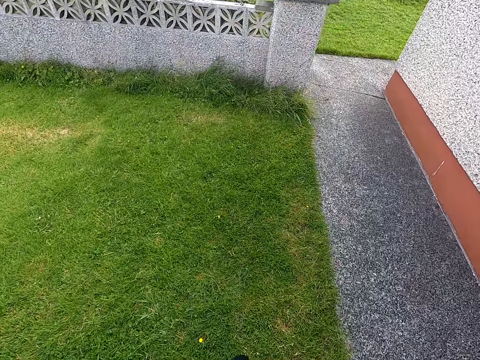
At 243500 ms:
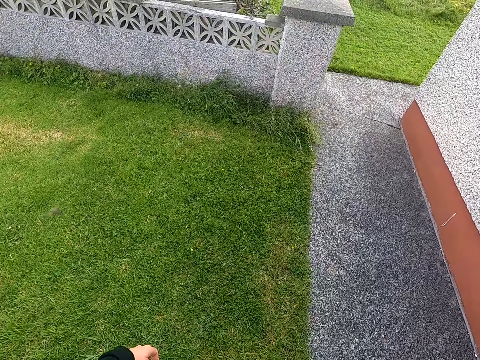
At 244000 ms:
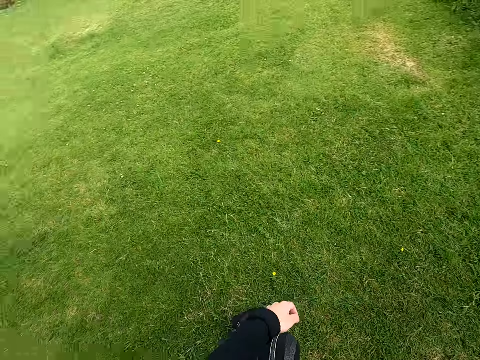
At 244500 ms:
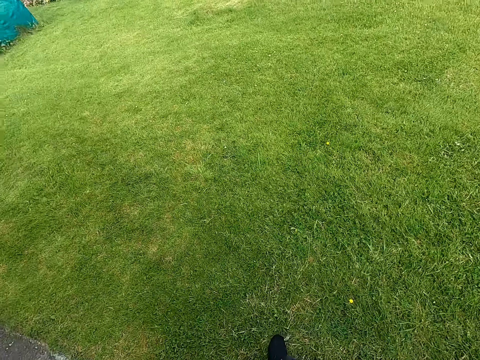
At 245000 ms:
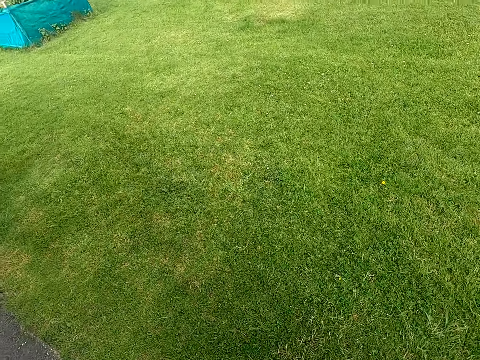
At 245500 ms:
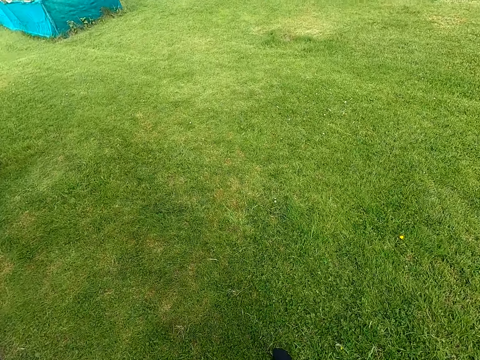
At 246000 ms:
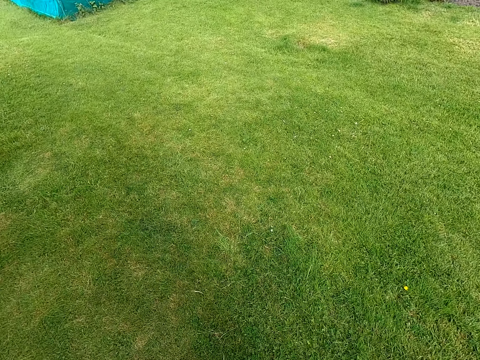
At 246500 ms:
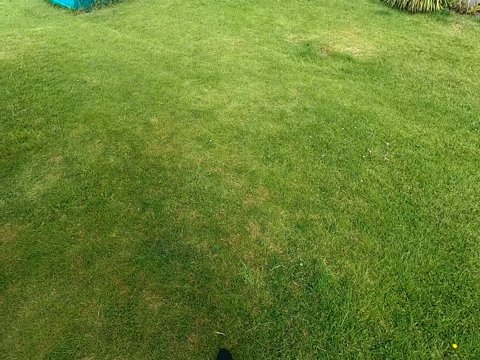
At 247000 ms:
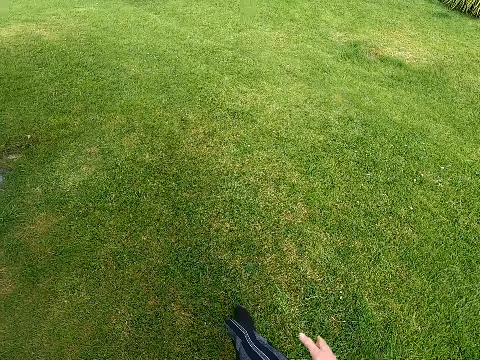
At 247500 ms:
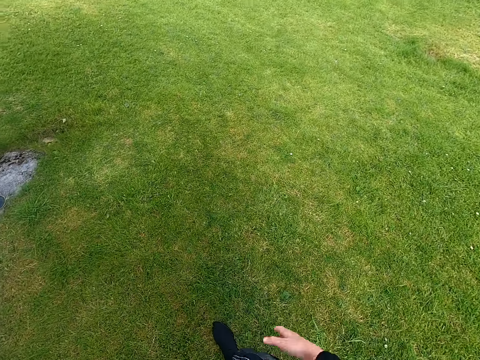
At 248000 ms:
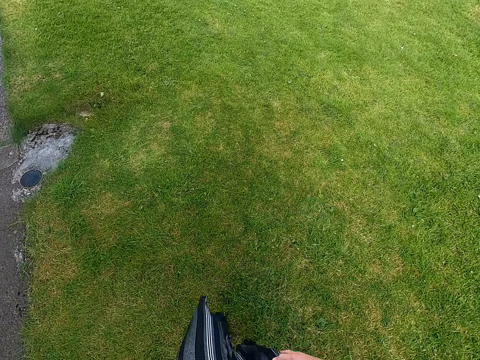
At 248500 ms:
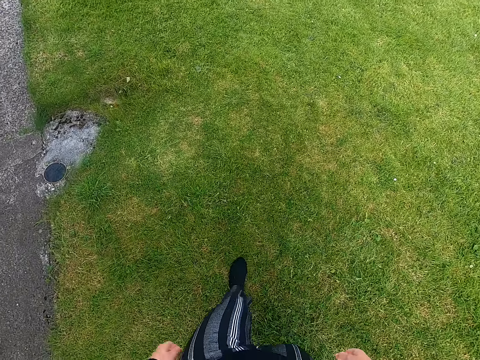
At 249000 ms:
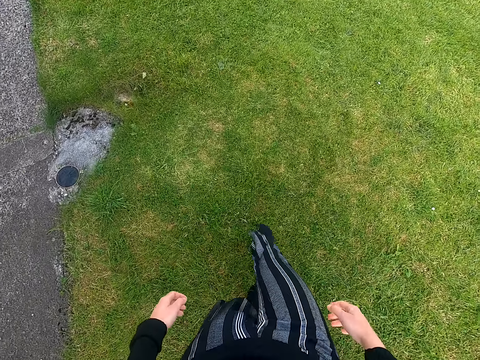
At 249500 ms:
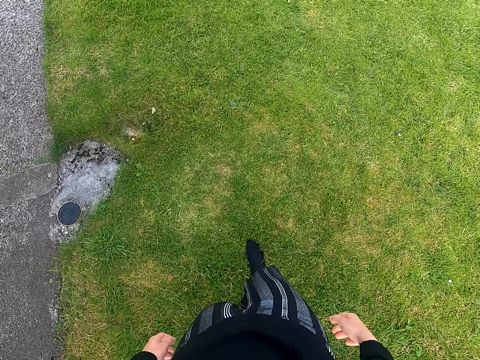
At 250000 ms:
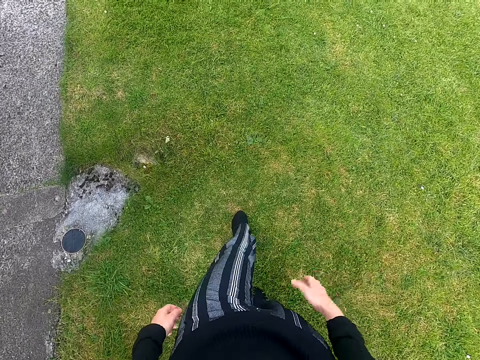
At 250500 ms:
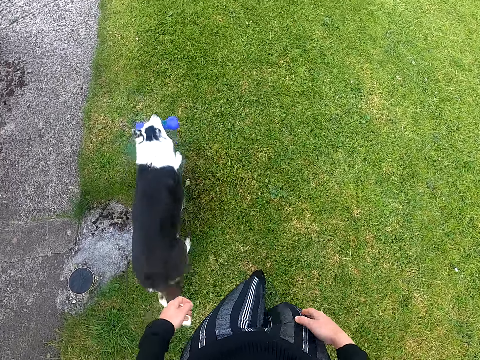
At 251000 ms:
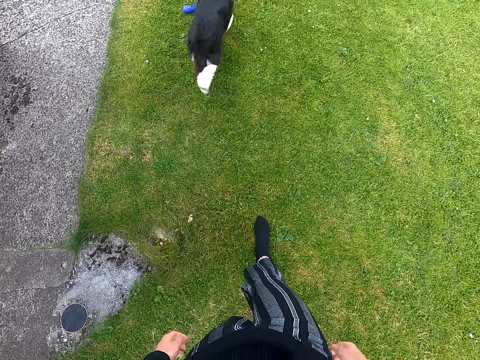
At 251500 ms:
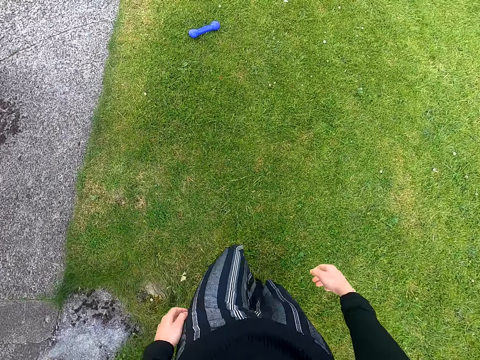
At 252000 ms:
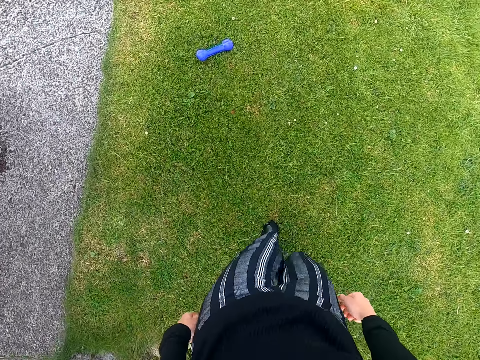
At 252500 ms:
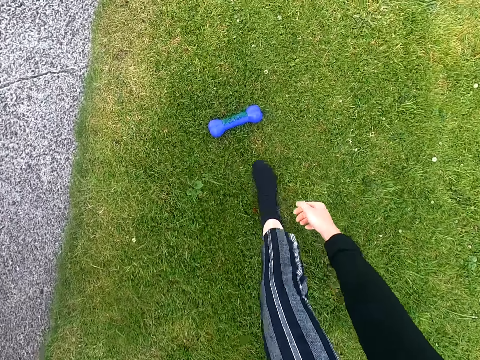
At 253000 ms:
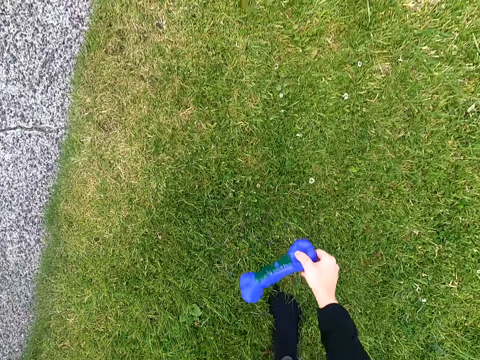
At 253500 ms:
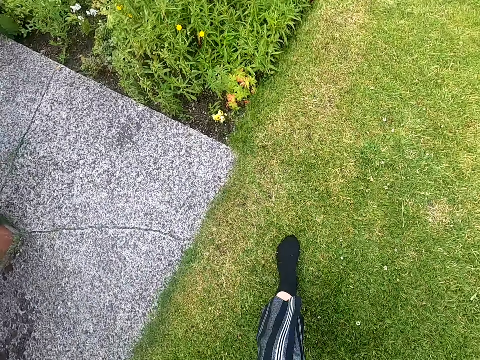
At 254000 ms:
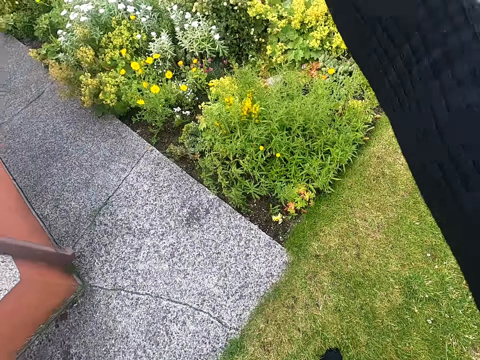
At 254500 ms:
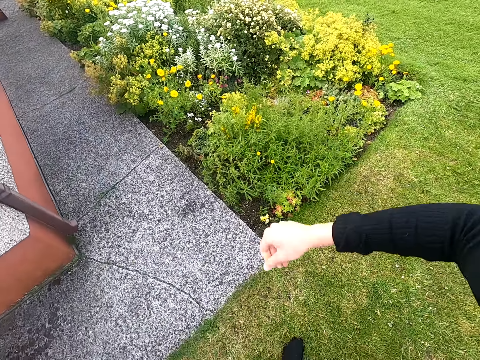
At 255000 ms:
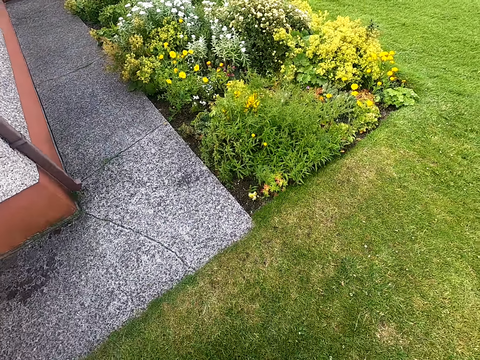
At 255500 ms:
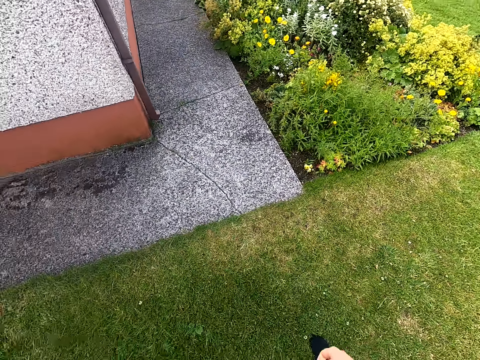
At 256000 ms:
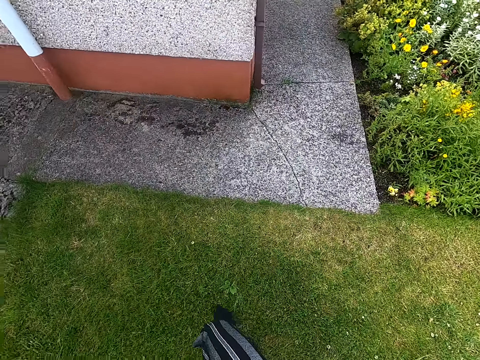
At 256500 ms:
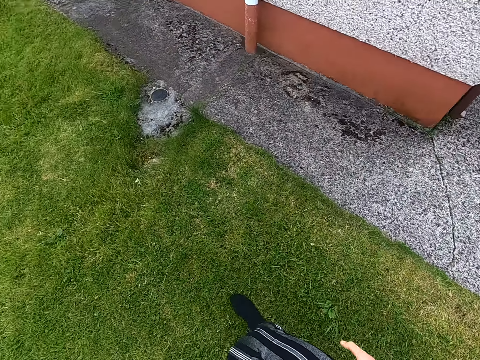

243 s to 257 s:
The camera wearer turns around. They whistle at the dog. They look around the field. They move forward. They tap the hand on the leg. They walk forward. They collect a toy from her dog. They throw the toy to the field. They turn around. They walk forward.

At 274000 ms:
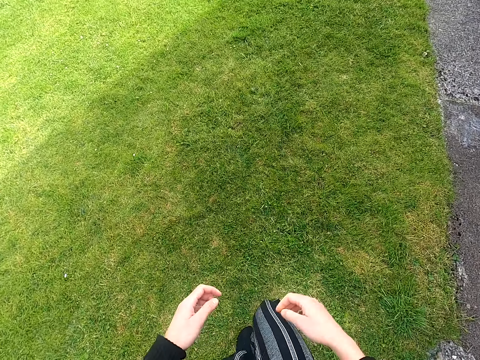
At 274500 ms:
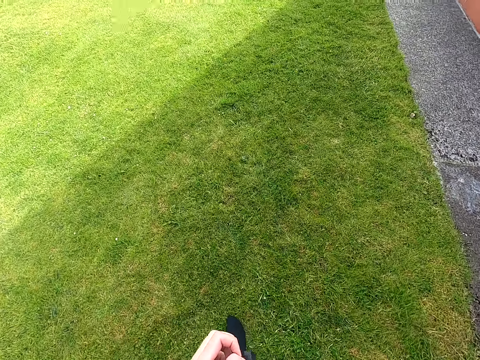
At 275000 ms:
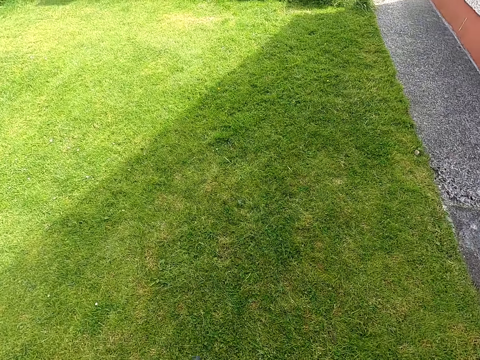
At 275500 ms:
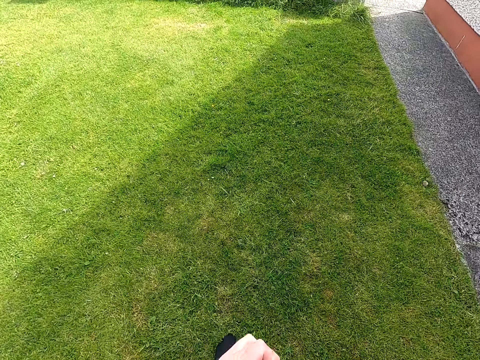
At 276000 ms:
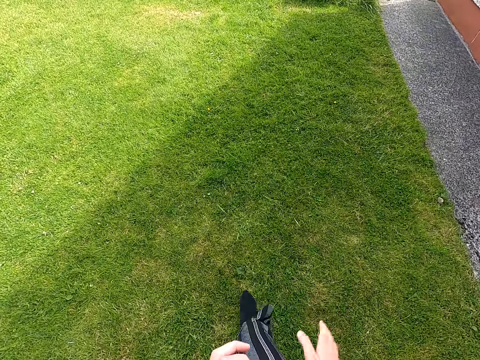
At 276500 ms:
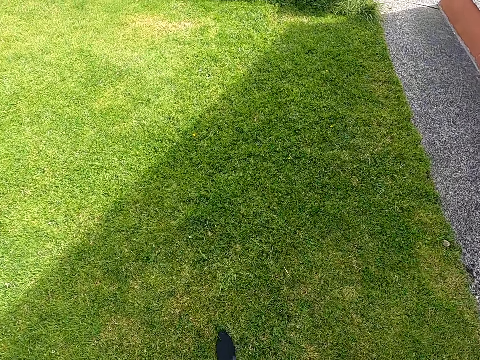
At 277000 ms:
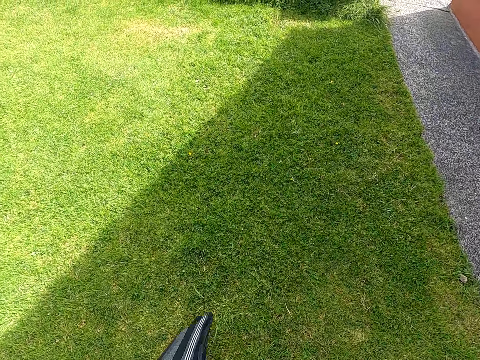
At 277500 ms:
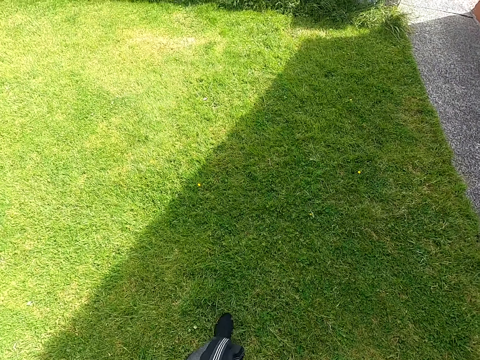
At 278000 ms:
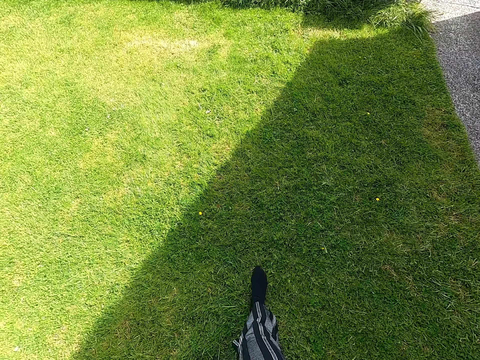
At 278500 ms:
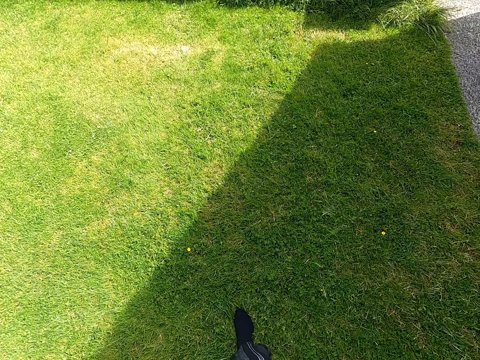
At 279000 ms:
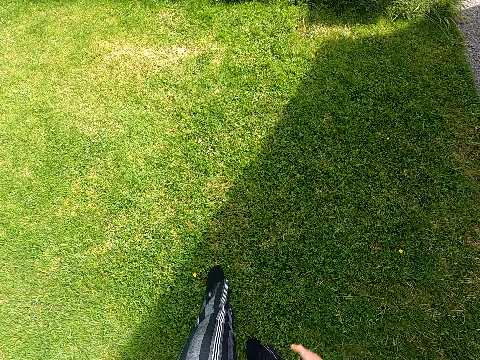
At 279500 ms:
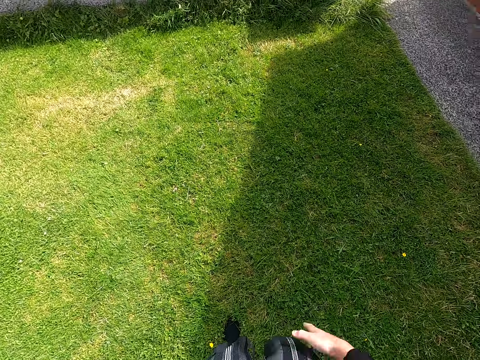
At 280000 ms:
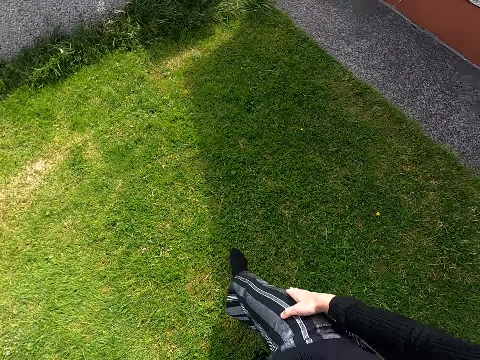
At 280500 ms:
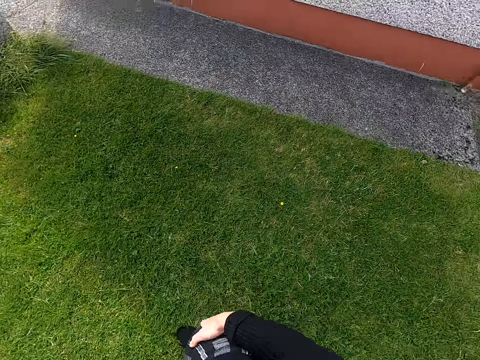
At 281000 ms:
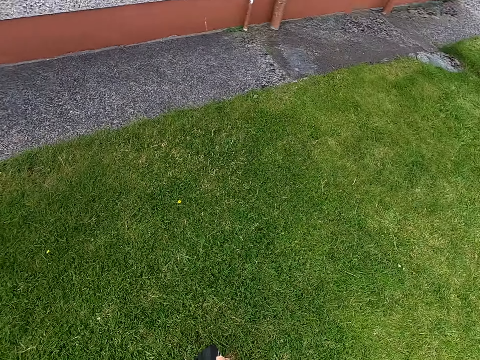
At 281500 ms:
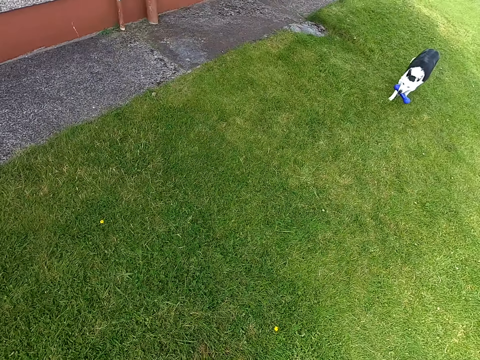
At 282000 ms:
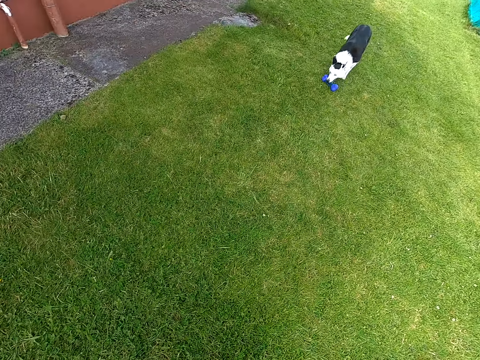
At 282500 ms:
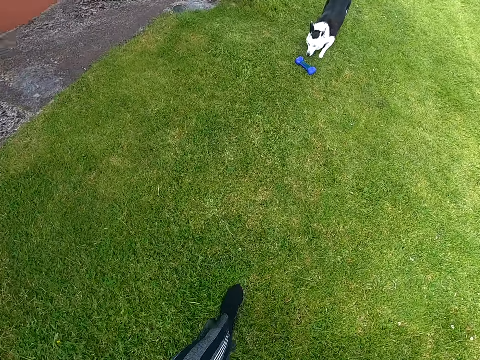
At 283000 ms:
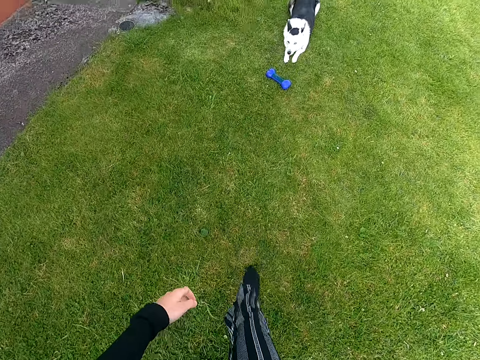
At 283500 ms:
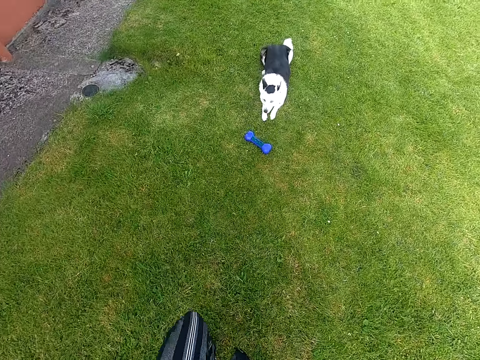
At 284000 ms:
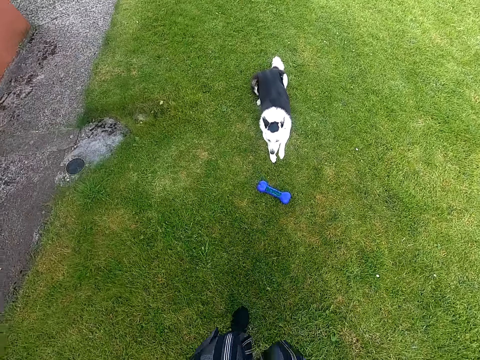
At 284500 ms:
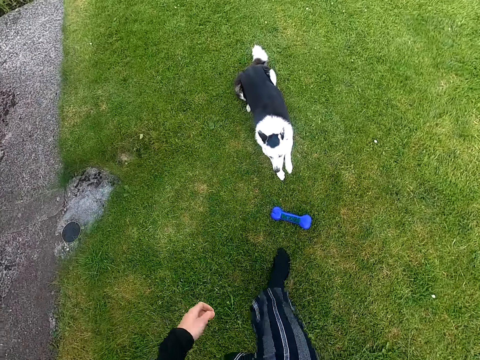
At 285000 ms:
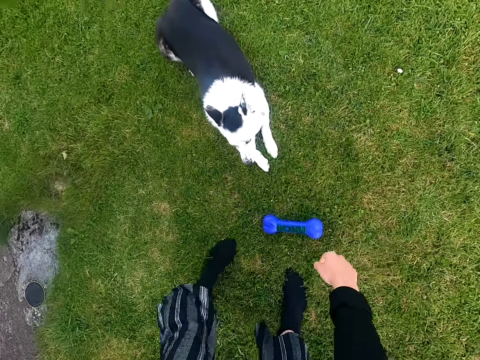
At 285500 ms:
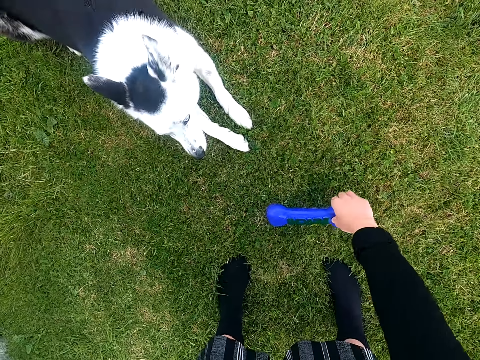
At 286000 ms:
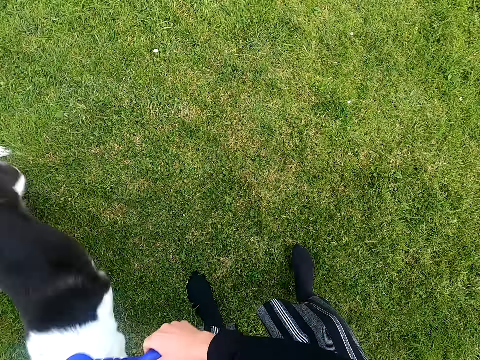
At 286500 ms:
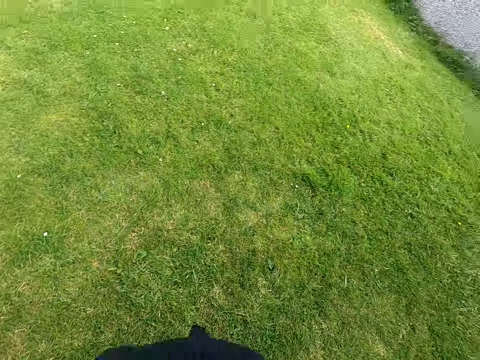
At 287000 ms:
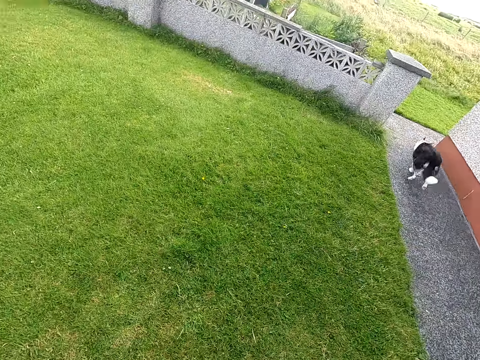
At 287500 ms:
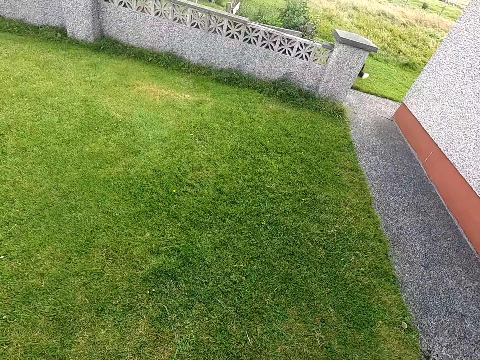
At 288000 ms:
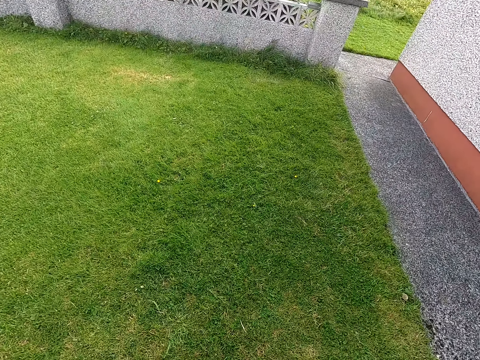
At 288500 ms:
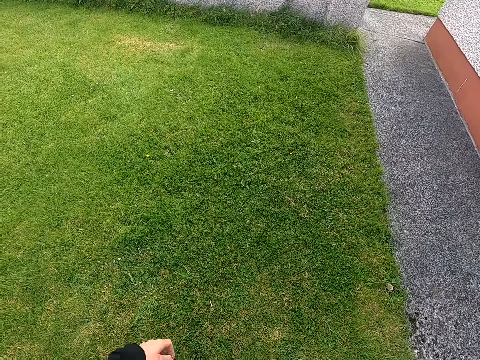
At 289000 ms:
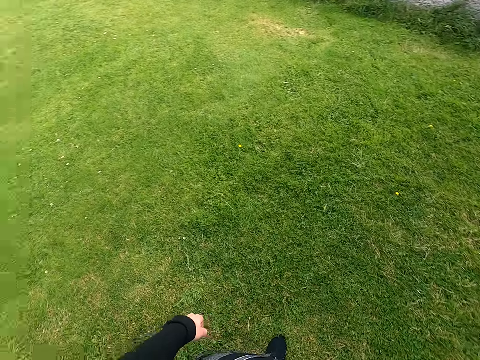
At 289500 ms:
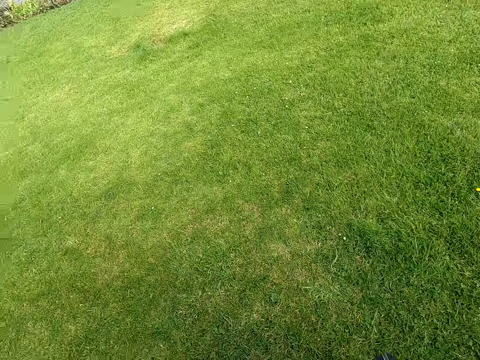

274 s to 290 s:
The camera wearer walks forward. She taps the hand on the leg. She walks forward. She taps on the thighs with her hand. She picks up a plastic bone. She throws away the plastic bone.
